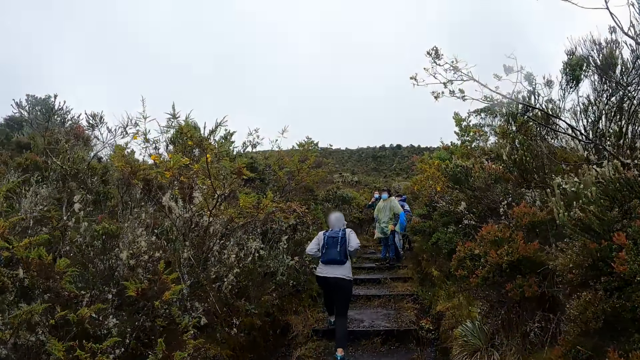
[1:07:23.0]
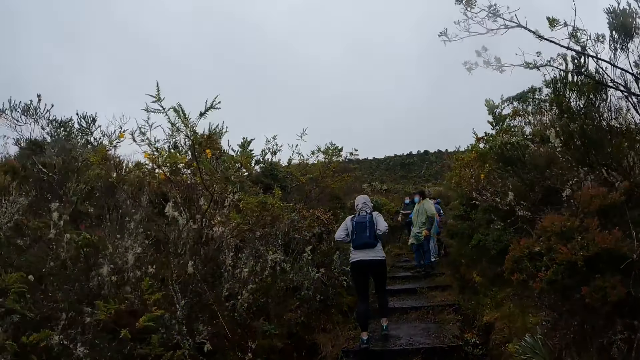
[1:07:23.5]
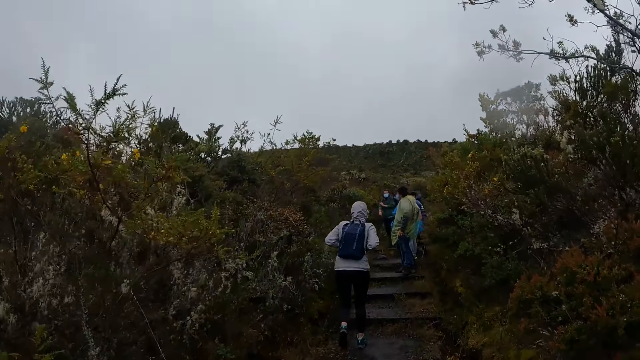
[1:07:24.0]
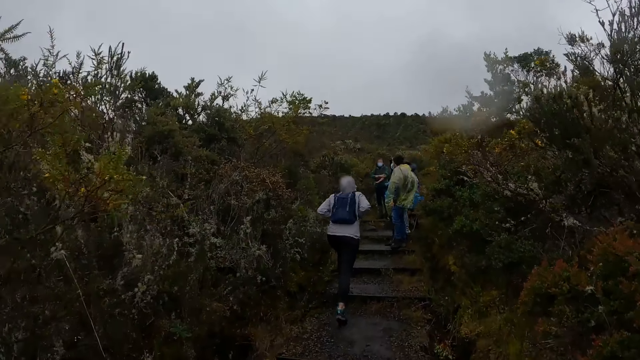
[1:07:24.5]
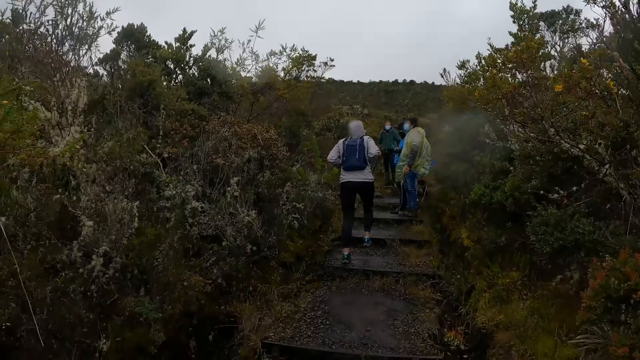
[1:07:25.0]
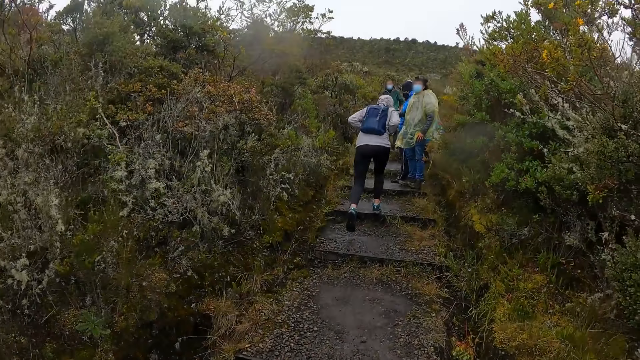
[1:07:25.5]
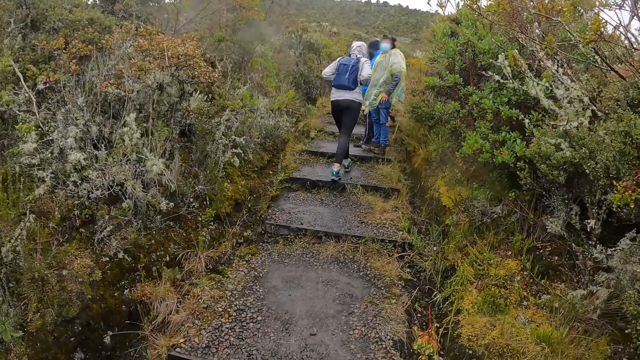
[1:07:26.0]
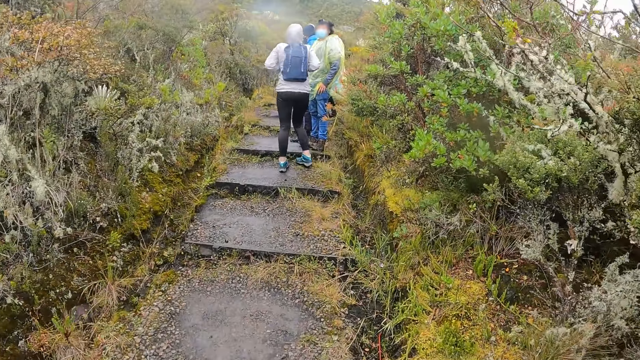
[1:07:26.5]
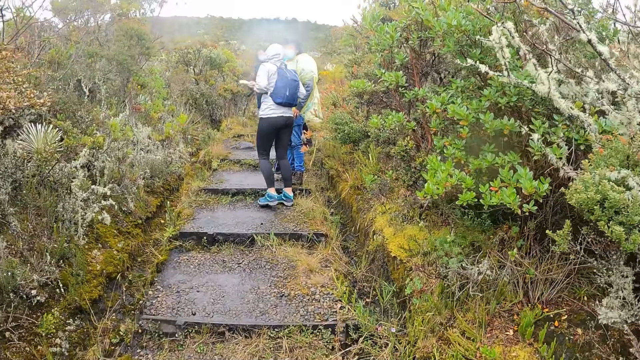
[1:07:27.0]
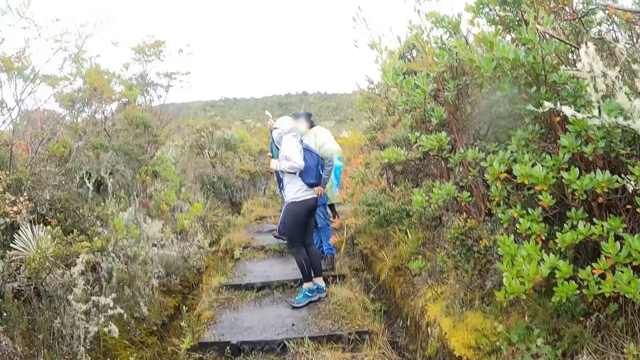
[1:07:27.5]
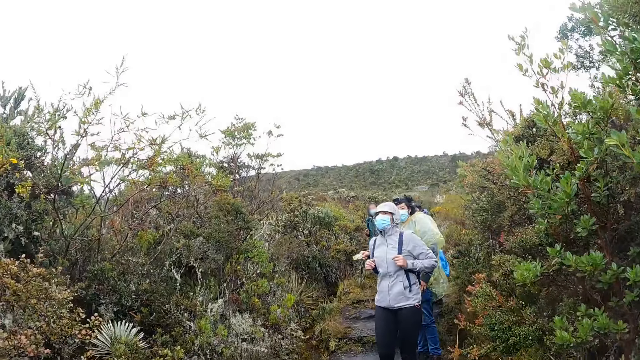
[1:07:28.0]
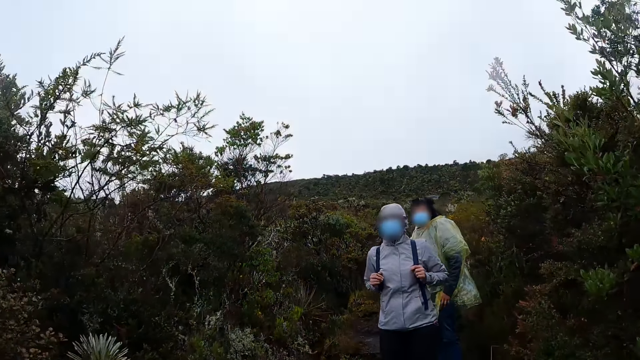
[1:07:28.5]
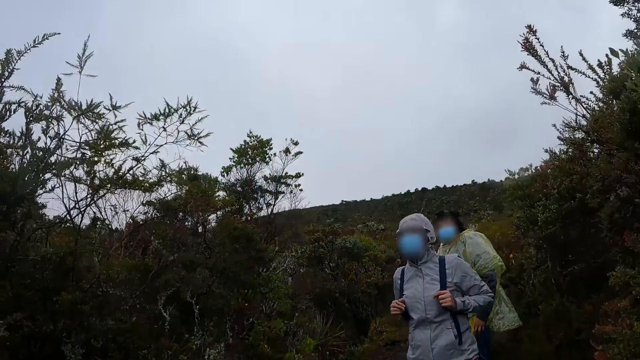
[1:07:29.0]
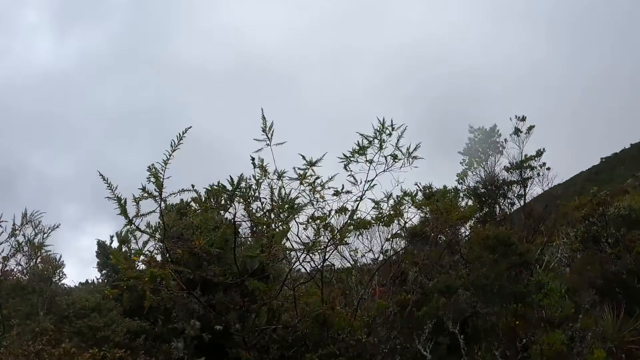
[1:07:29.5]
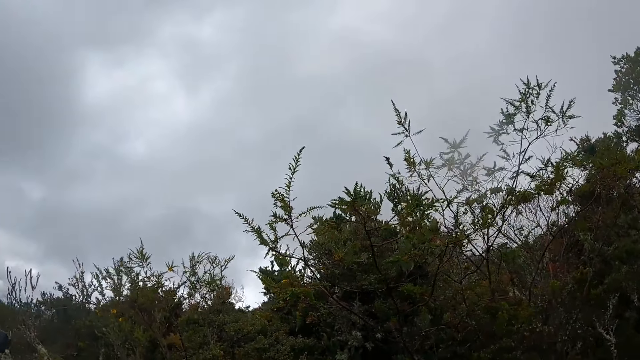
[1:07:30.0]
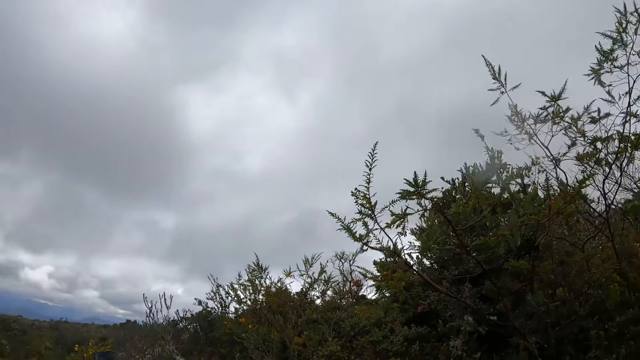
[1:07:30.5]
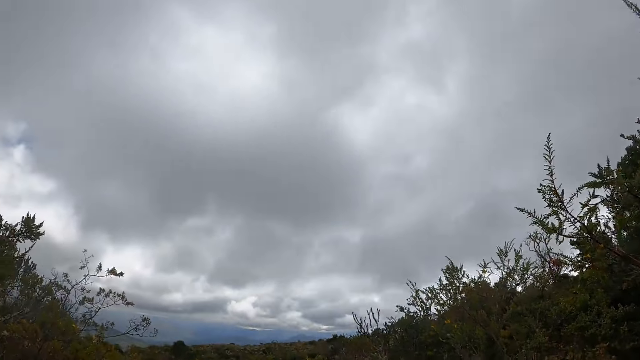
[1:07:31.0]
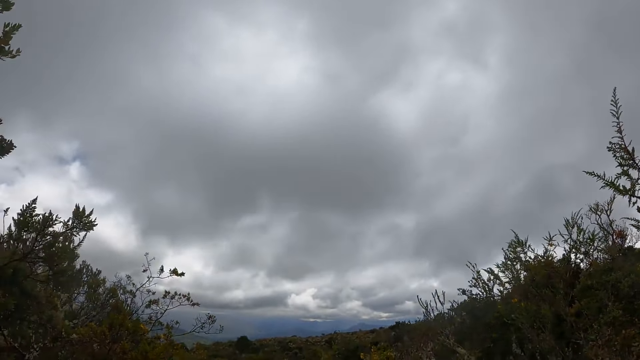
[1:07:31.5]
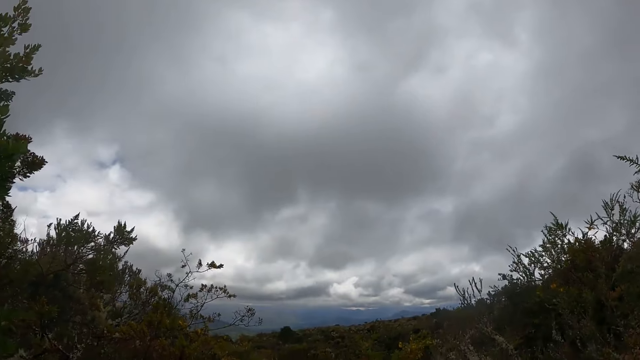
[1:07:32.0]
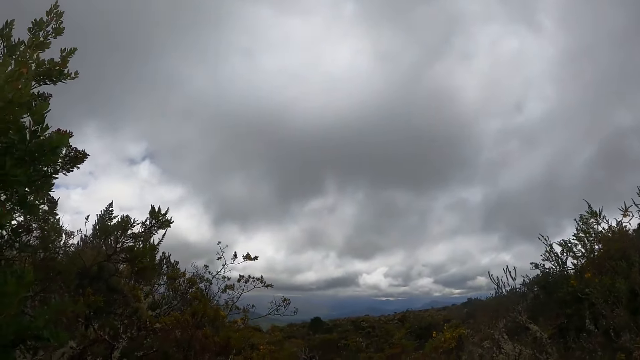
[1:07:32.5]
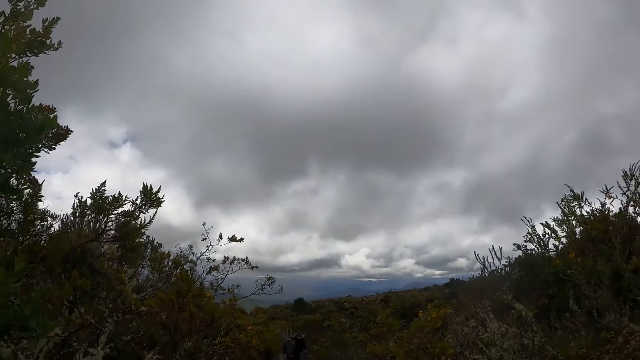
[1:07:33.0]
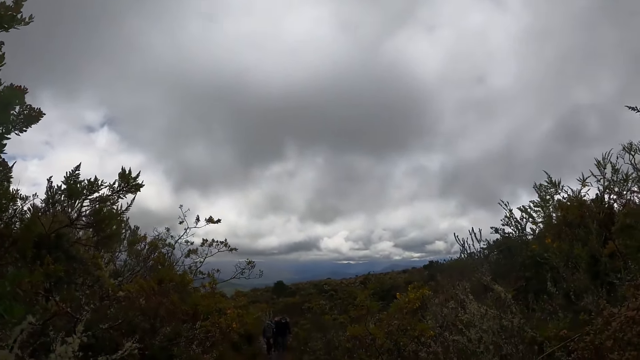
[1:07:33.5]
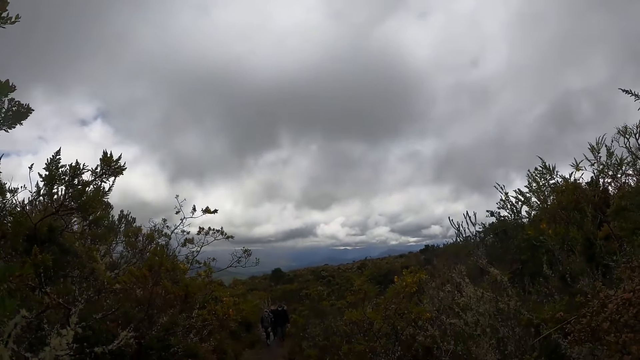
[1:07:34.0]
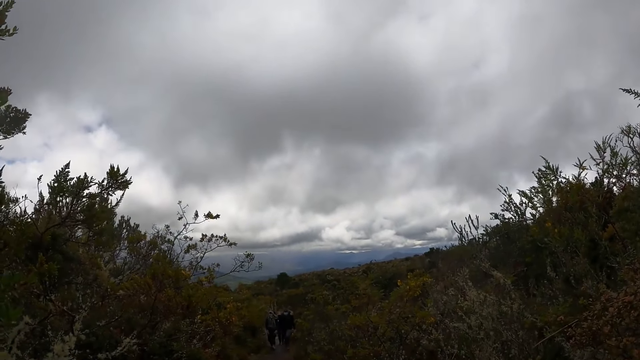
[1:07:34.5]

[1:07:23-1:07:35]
The camera wearer looks around.

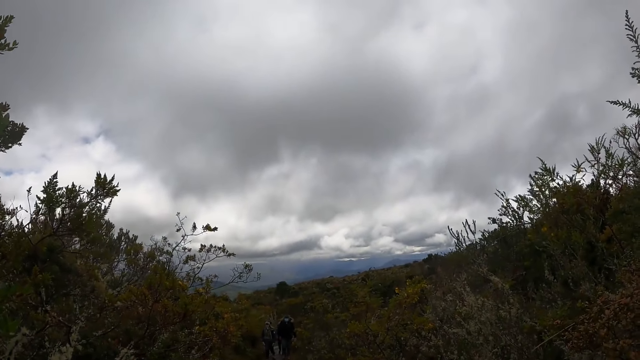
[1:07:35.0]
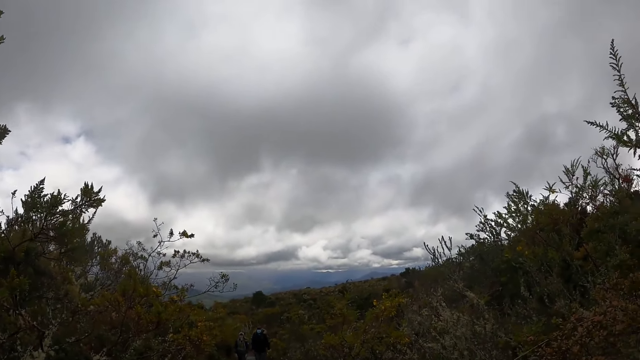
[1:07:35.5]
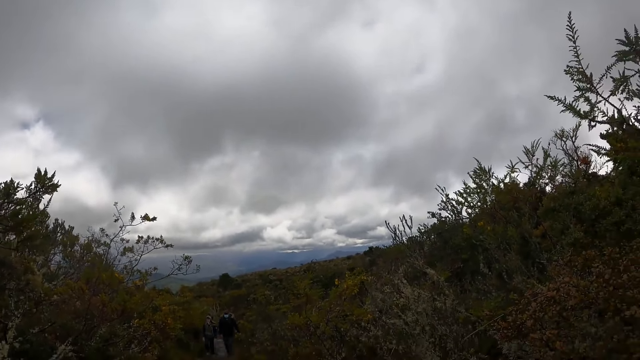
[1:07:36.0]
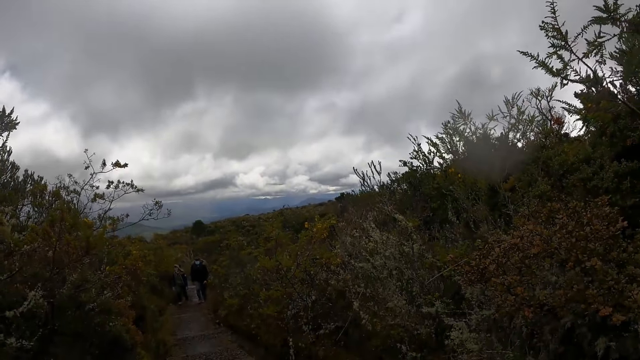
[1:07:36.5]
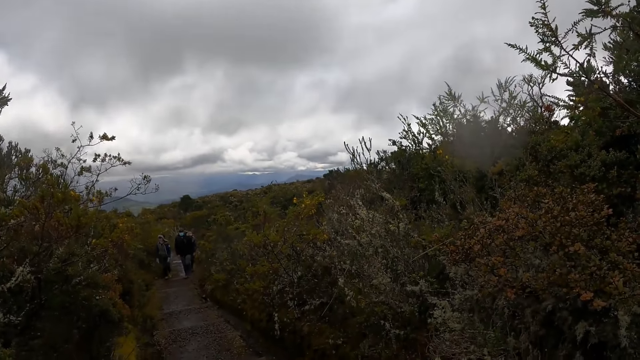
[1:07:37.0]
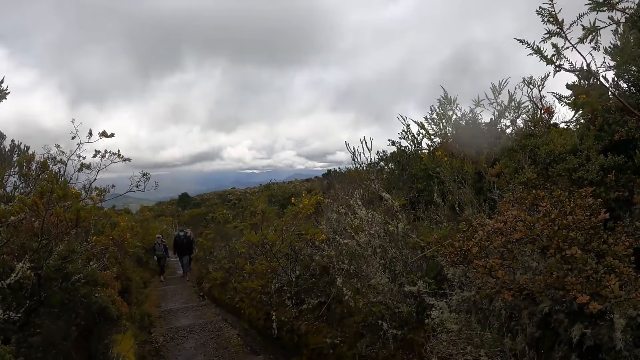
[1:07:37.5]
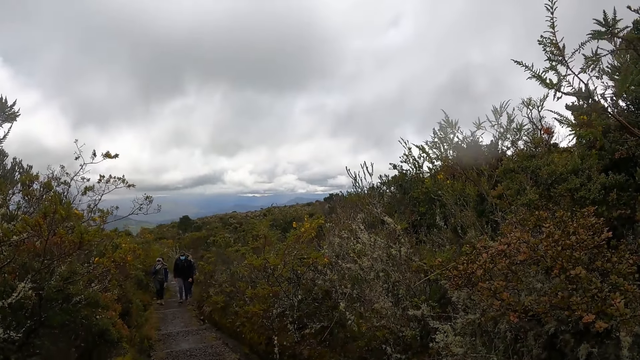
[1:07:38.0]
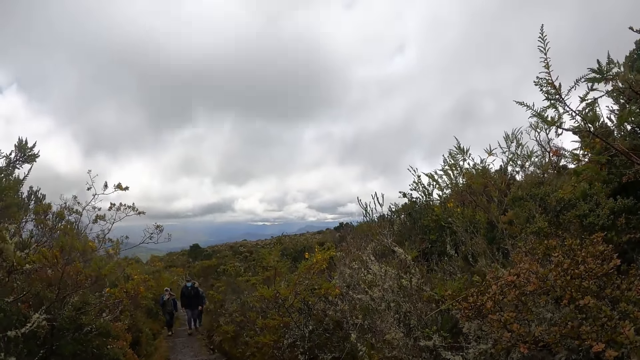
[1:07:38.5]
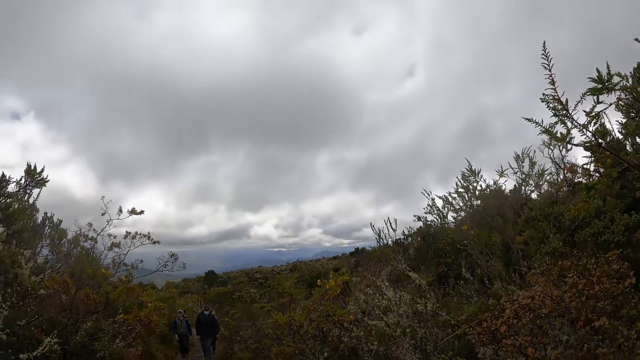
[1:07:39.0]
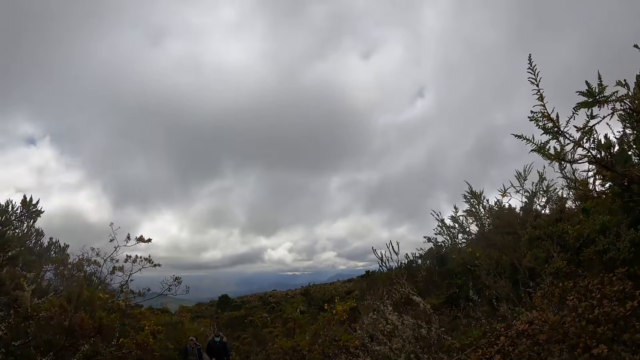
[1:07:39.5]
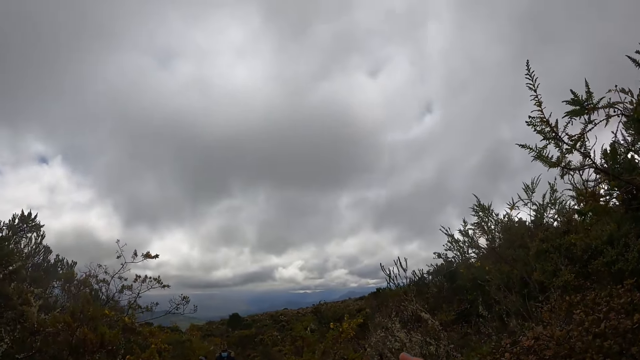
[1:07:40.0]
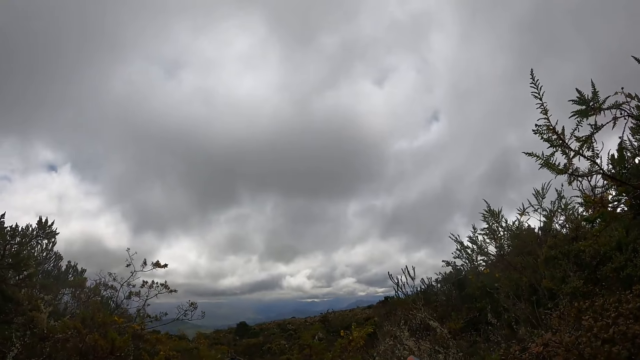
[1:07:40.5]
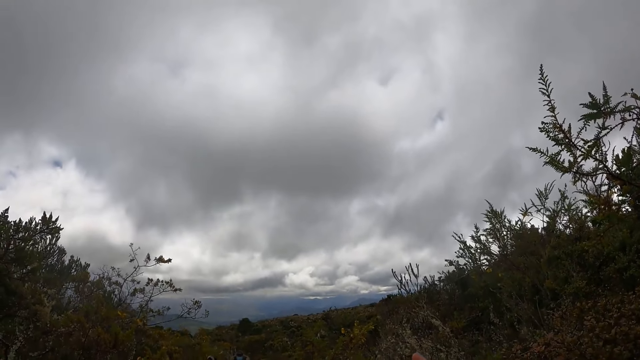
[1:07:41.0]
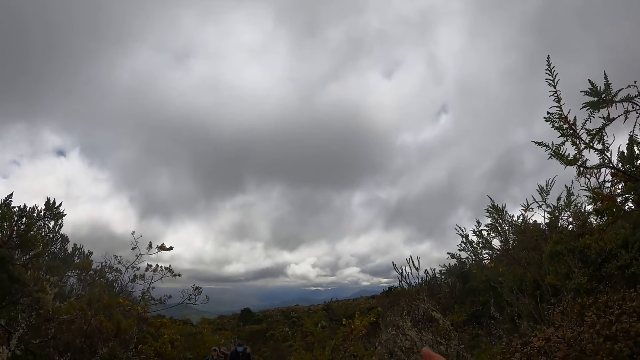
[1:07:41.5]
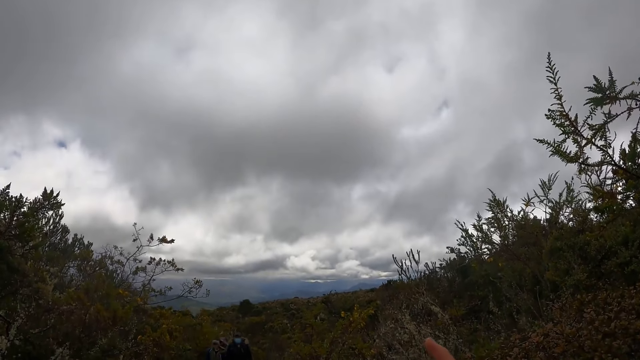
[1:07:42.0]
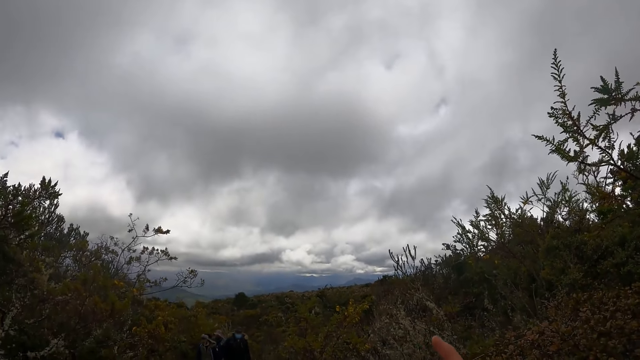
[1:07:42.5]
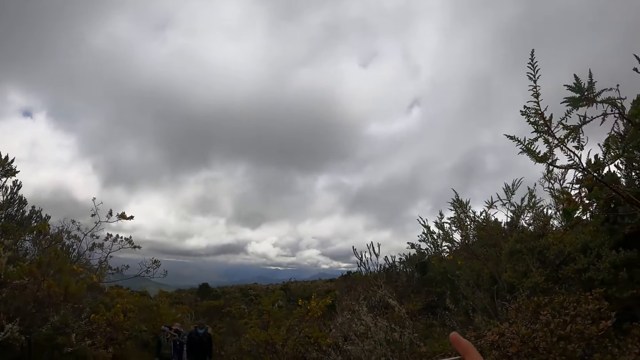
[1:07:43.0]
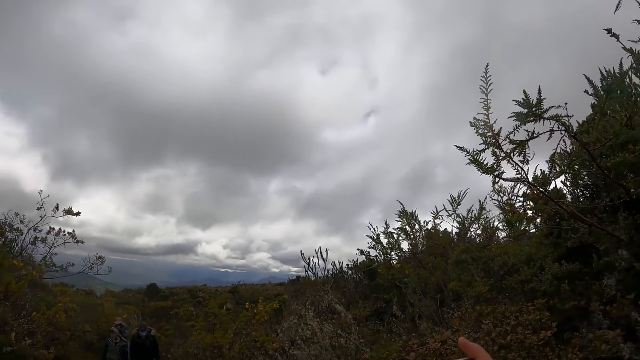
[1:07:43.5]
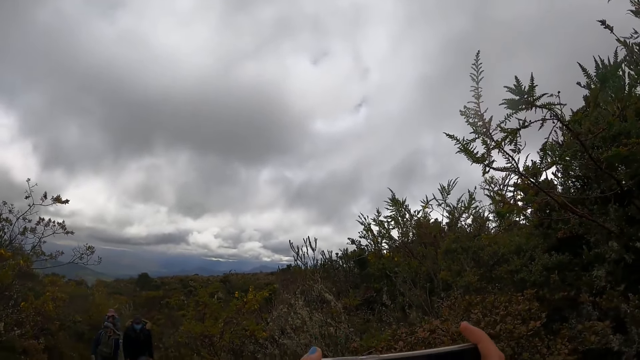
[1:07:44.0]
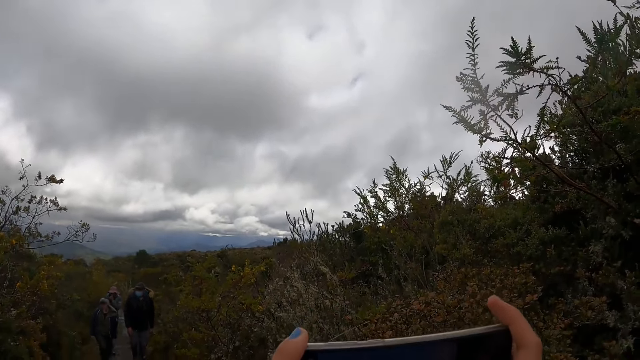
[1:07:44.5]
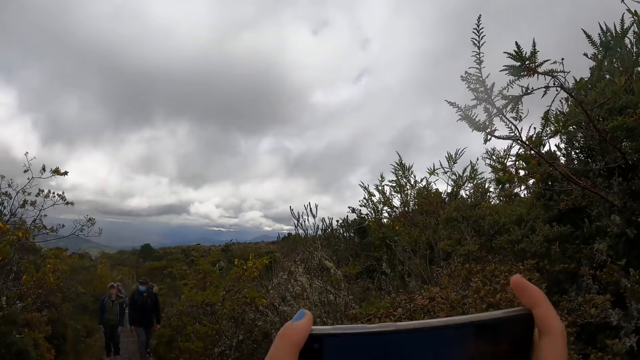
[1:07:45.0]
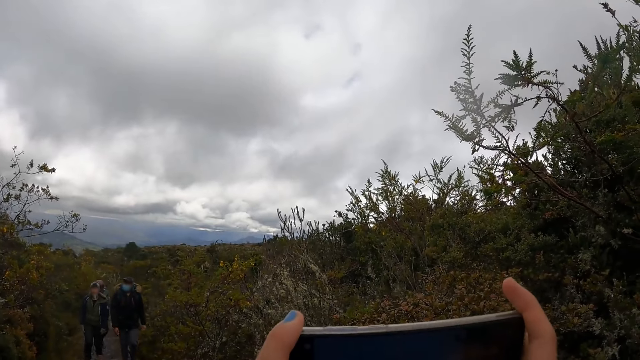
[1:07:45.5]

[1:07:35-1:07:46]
The camera wearer takes a picture with a phone in both hands.
